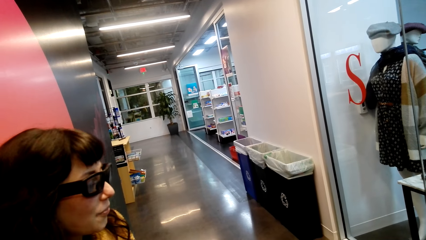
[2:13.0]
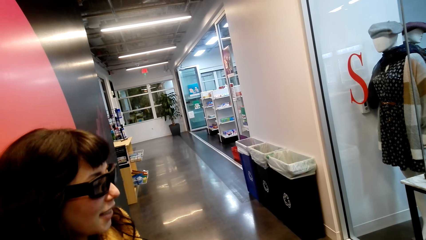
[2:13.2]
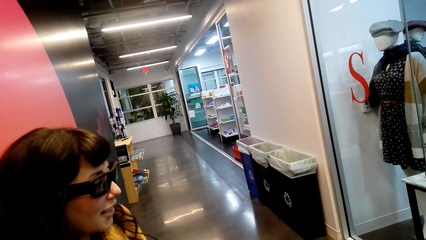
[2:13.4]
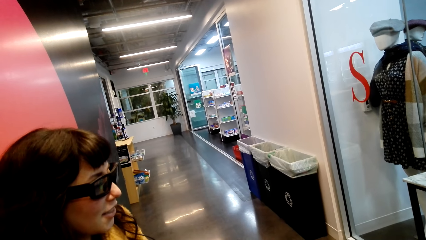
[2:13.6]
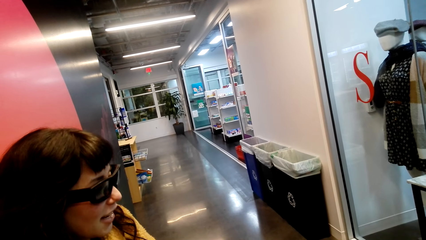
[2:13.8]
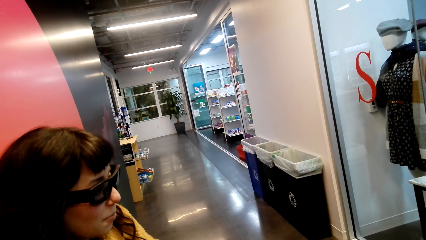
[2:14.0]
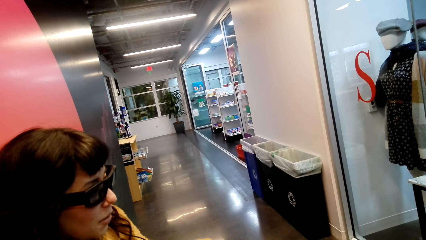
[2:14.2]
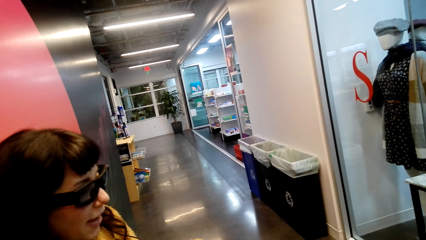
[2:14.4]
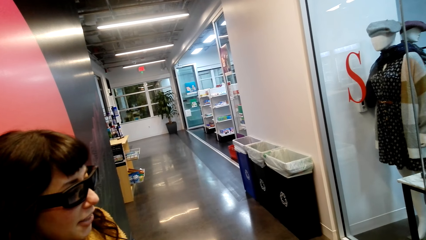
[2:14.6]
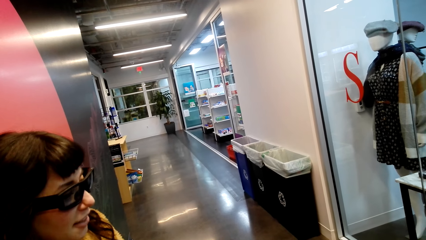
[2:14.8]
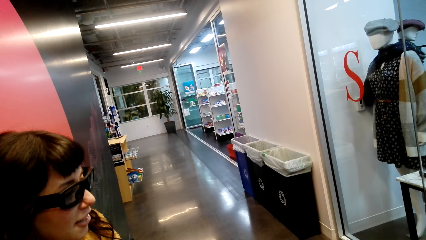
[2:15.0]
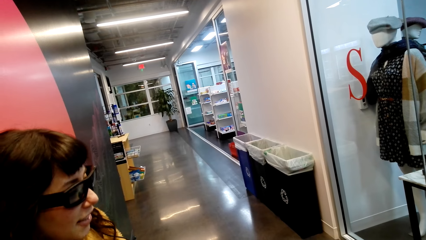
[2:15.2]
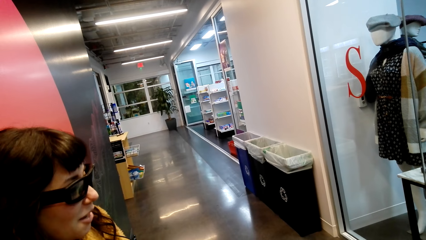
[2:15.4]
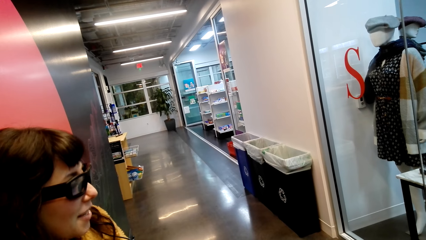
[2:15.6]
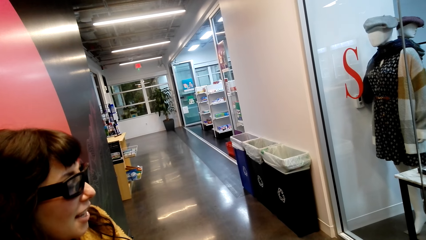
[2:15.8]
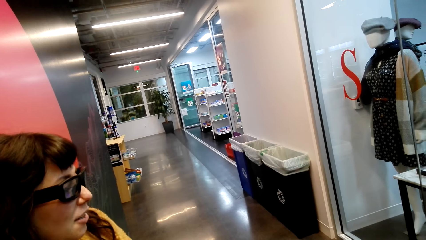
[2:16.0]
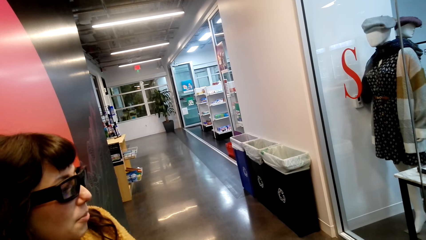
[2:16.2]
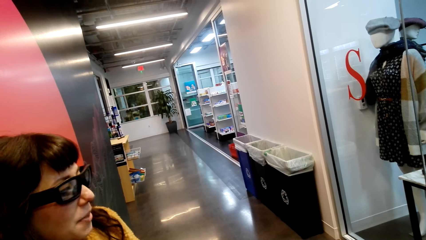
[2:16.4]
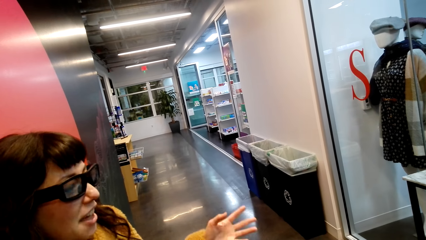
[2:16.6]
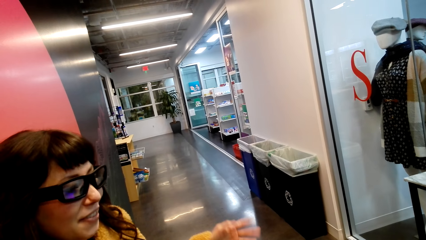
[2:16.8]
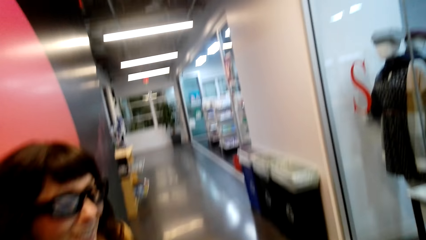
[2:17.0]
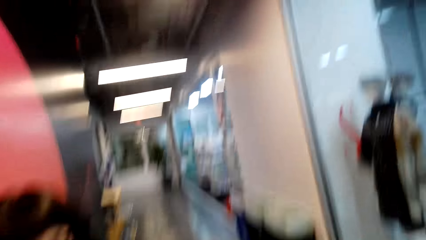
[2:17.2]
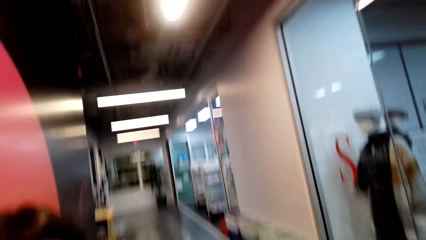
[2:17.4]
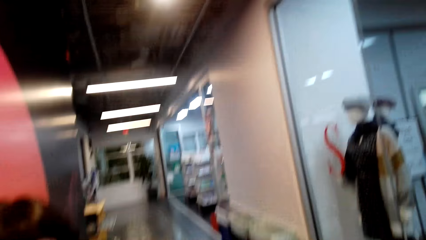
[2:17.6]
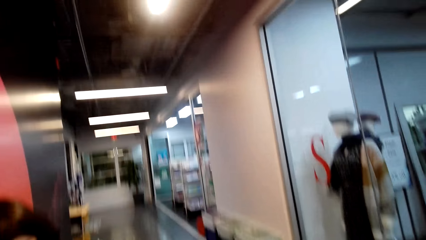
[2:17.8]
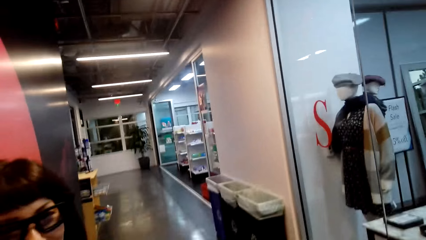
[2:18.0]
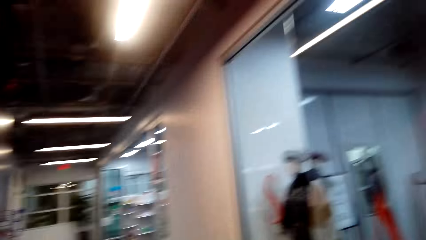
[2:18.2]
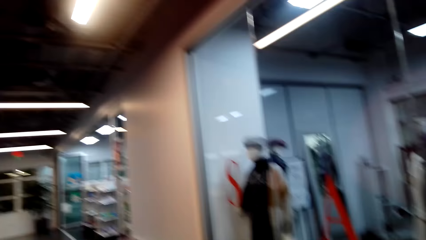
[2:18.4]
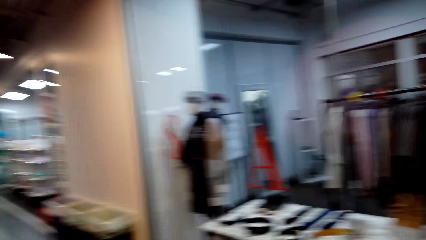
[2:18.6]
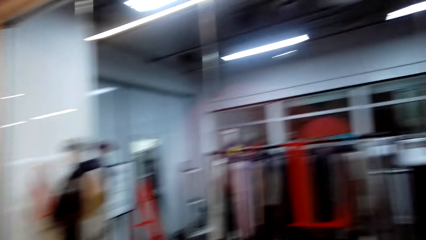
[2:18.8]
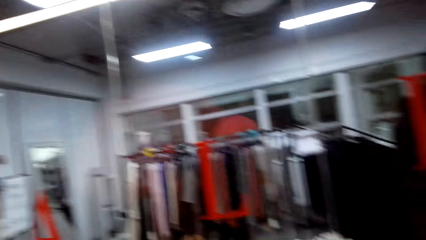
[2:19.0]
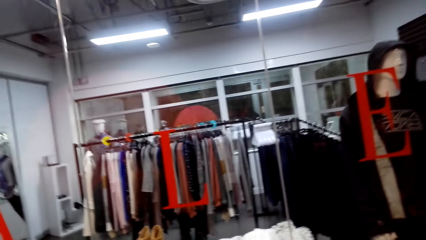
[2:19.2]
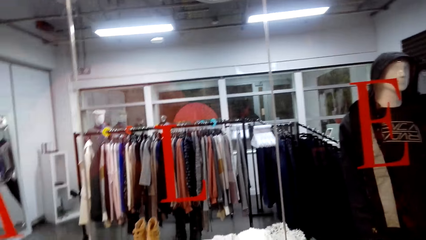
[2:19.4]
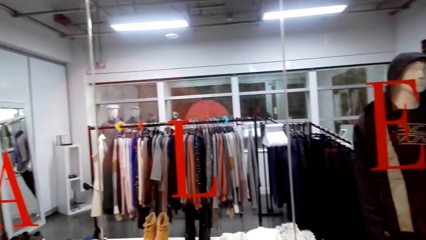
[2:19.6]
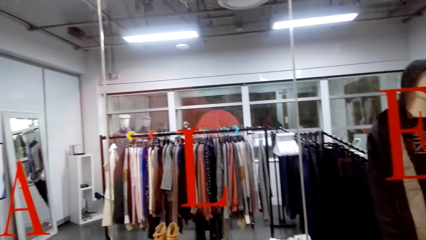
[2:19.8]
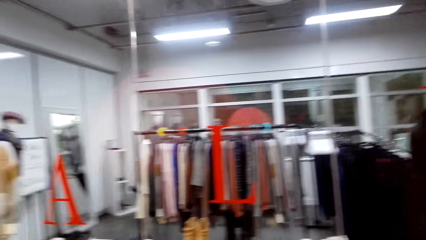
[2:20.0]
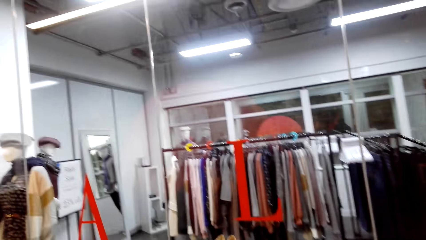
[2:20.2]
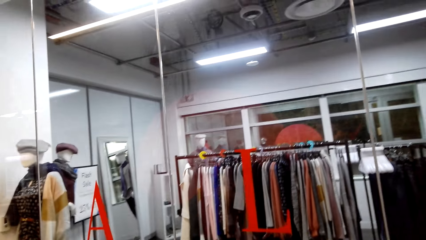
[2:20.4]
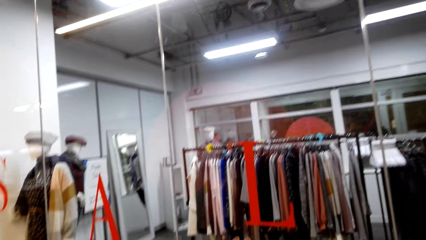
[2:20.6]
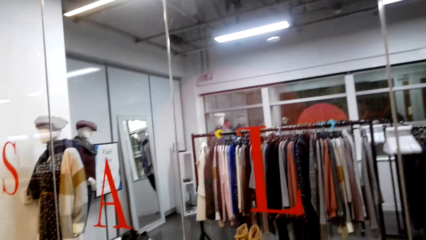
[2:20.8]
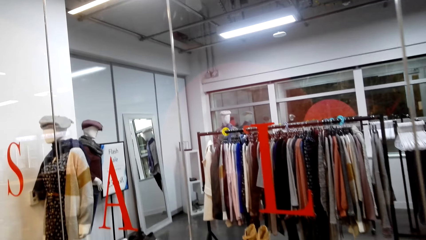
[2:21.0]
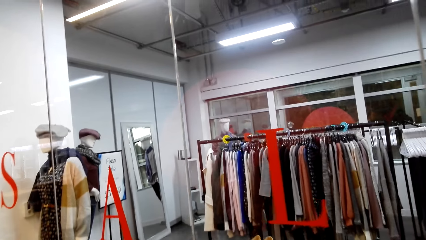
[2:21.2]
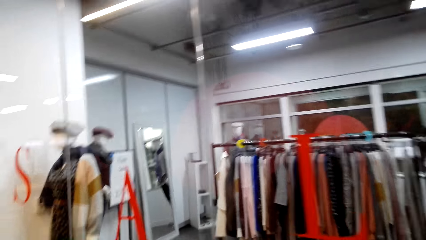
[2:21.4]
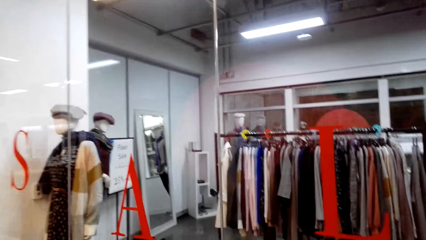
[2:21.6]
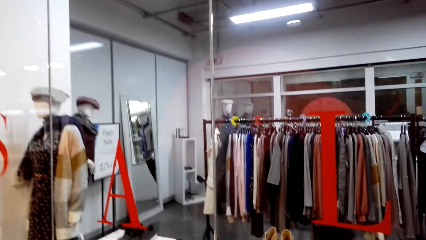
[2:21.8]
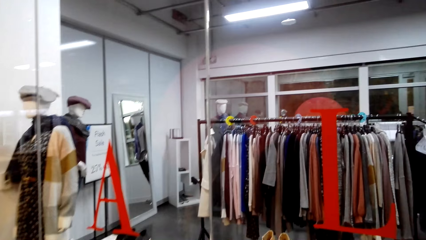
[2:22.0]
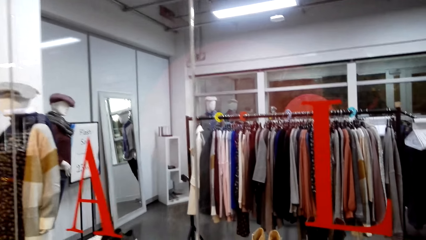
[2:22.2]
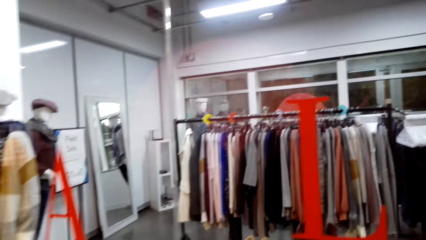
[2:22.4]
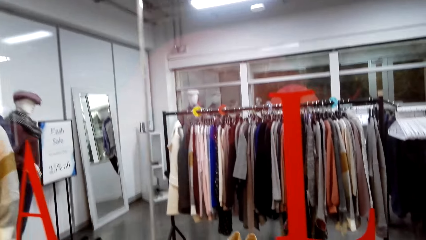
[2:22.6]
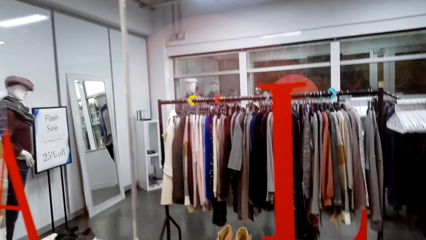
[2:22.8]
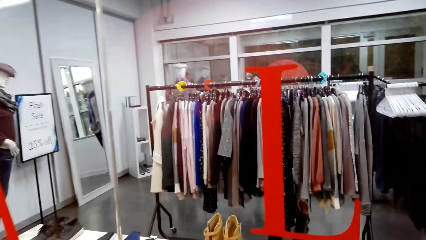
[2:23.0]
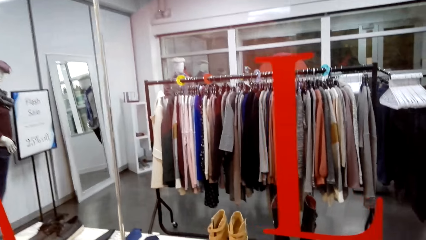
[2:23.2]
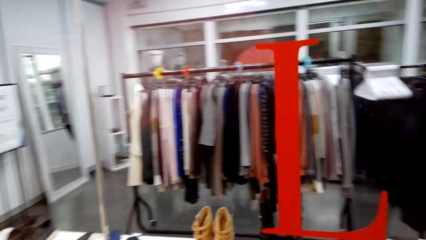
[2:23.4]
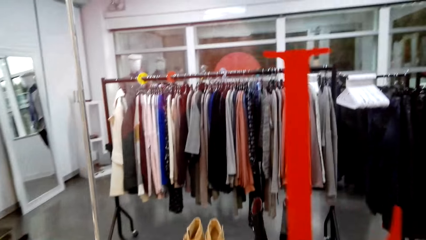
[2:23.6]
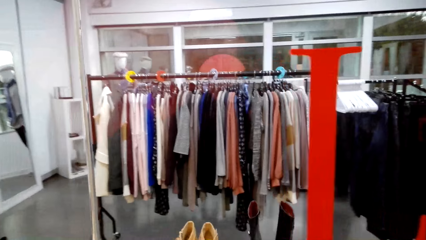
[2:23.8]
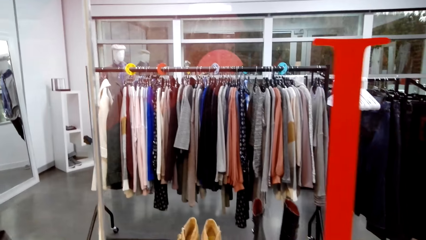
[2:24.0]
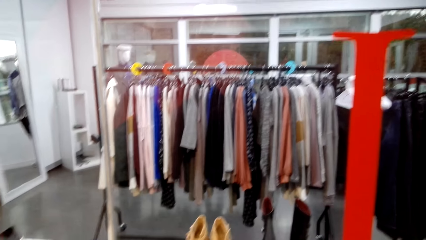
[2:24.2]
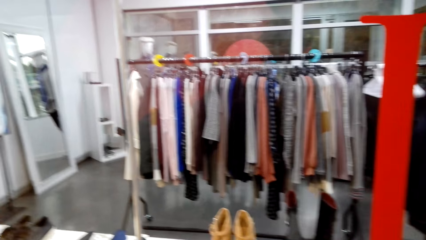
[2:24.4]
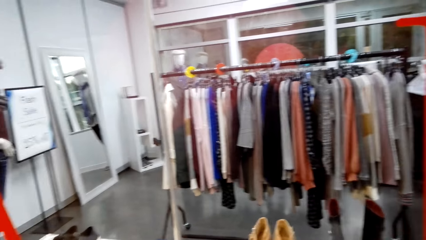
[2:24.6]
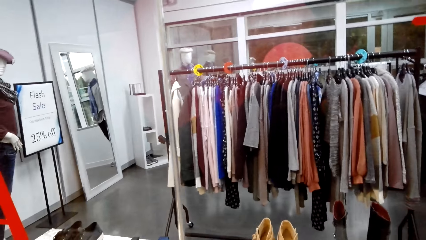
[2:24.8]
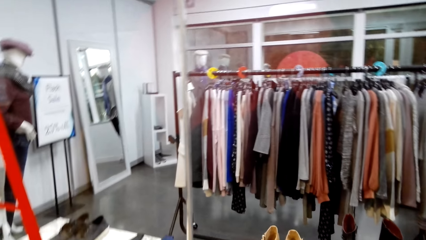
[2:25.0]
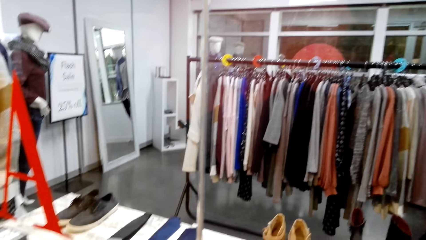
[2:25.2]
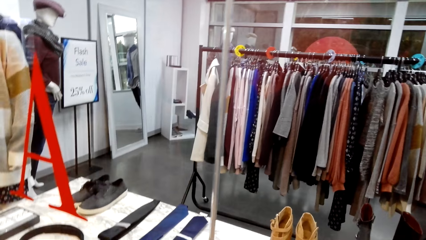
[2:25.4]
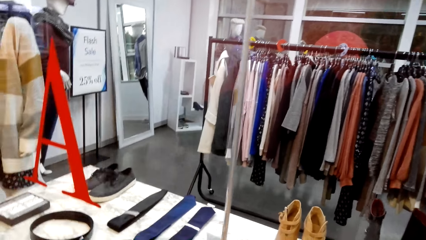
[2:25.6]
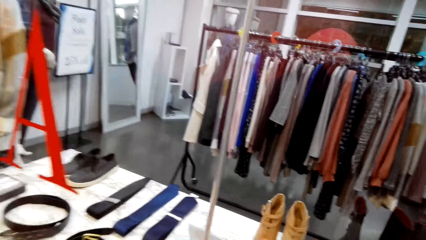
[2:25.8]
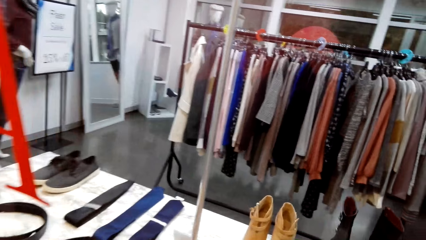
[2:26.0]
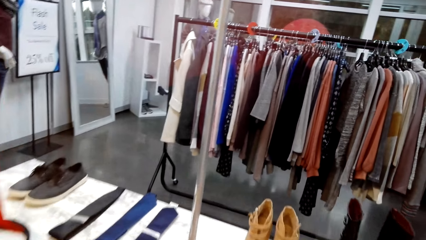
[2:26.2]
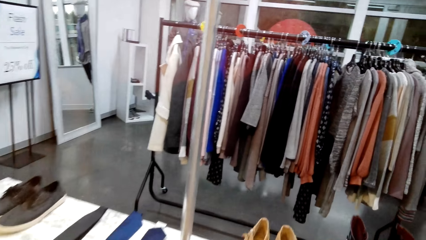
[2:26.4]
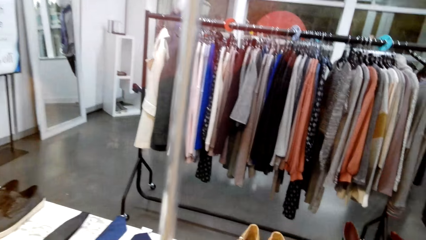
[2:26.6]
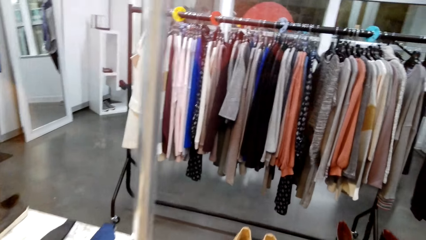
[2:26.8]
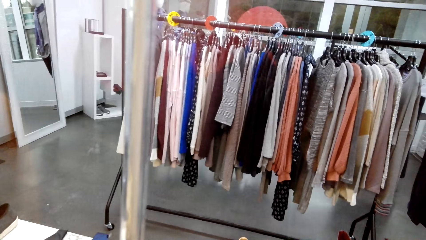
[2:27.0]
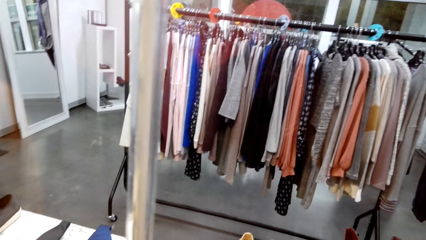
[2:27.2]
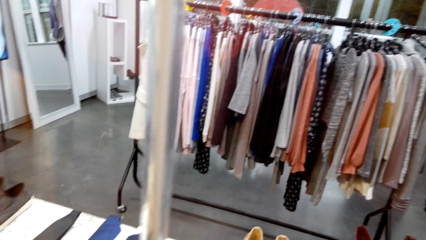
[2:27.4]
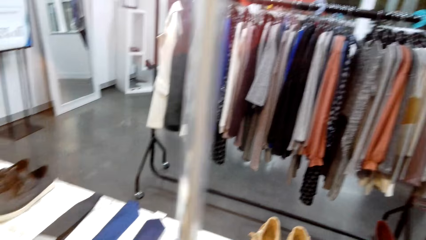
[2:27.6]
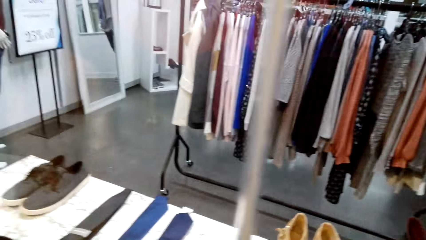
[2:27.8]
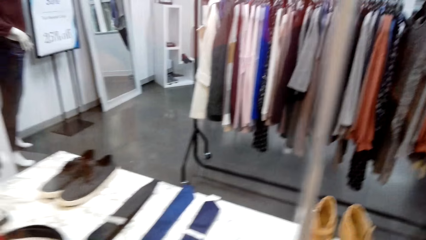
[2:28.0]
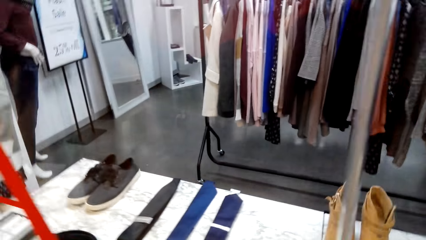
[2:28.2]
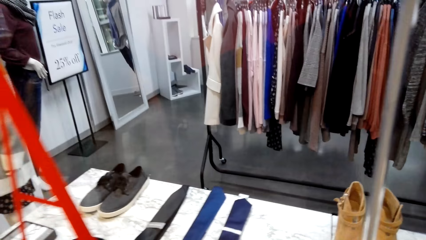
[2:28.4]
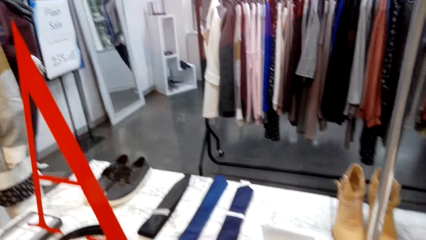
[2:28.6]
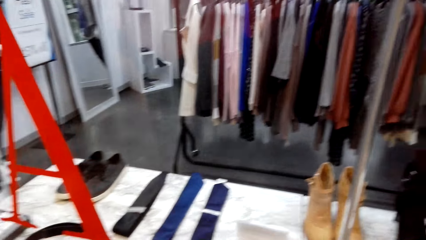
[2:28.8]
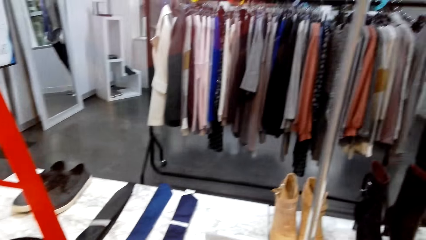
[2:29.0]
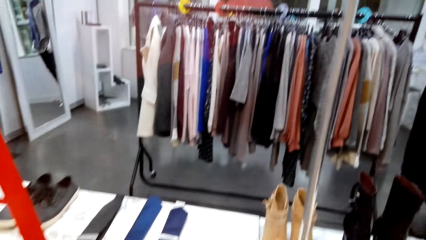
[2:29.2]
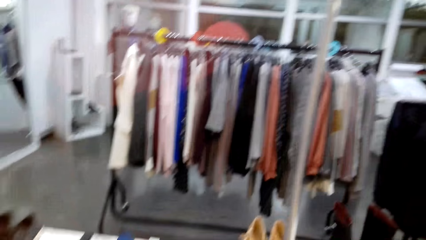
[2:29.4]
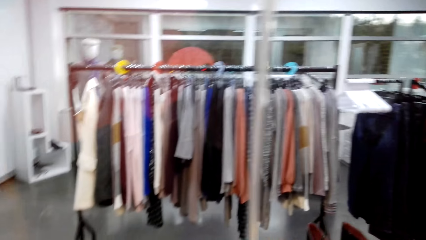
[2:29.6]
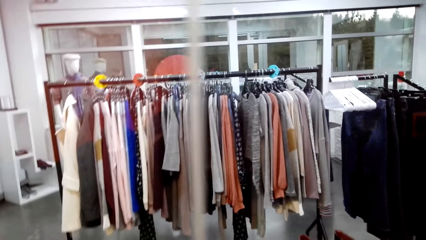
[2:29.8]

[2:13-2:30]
A woman points at the shop. The camera wearer looks at clothes. They talk with the woman. They look at clothes.
